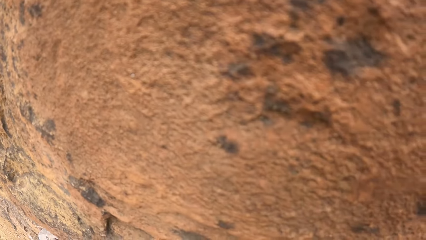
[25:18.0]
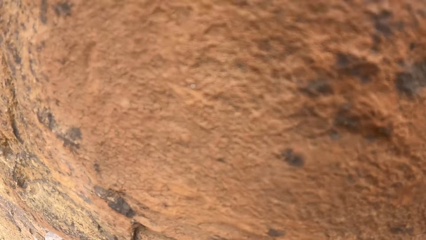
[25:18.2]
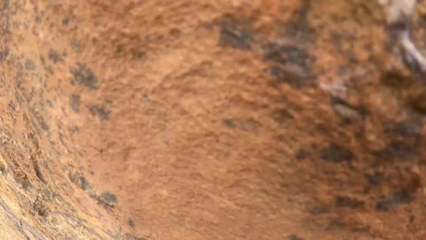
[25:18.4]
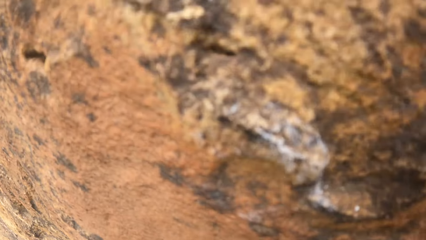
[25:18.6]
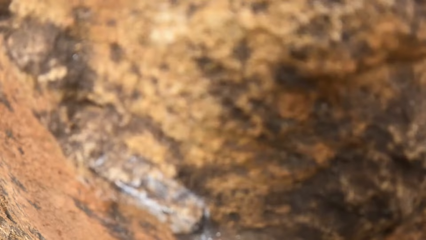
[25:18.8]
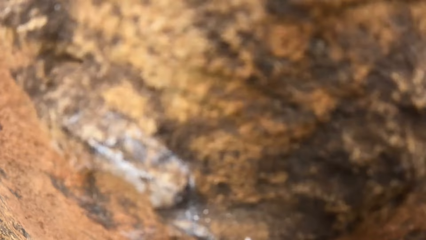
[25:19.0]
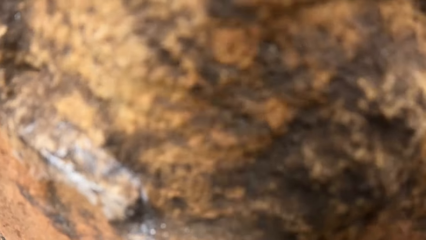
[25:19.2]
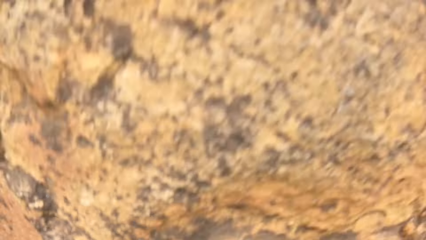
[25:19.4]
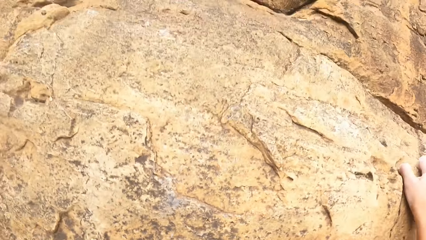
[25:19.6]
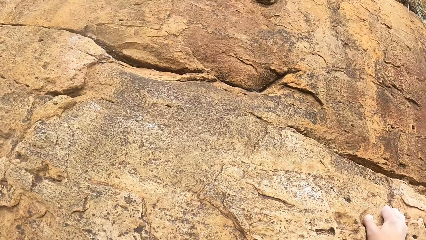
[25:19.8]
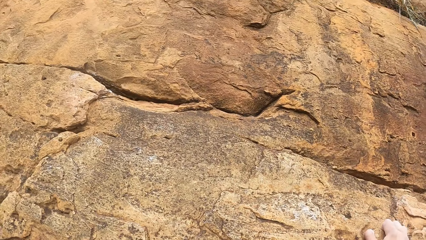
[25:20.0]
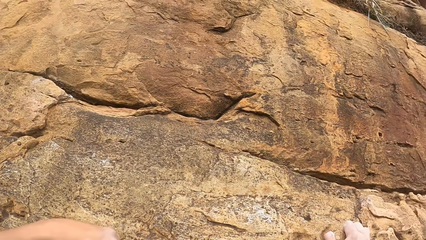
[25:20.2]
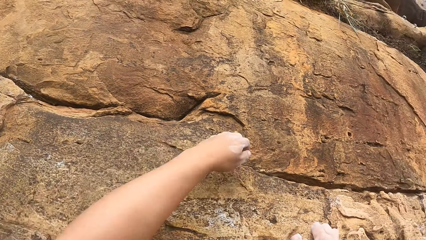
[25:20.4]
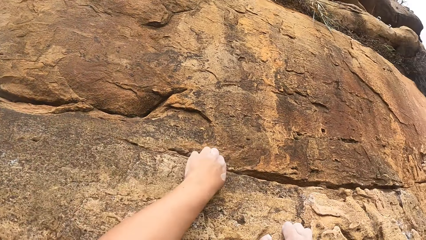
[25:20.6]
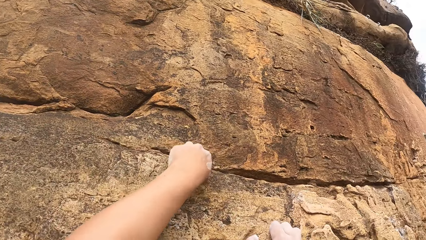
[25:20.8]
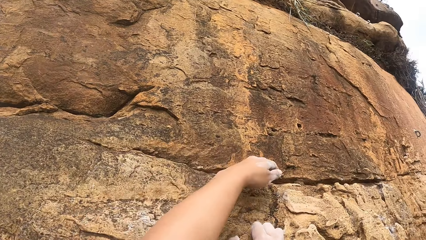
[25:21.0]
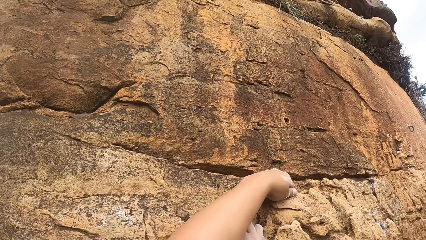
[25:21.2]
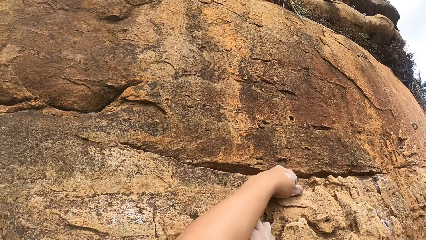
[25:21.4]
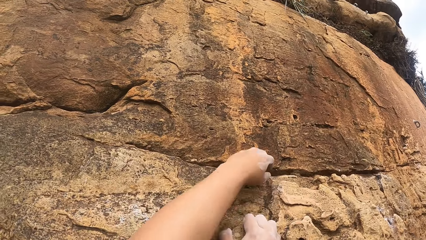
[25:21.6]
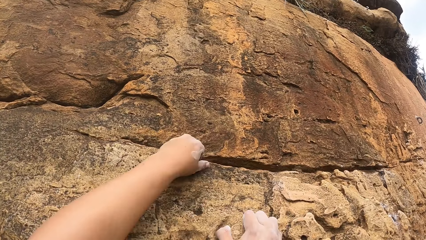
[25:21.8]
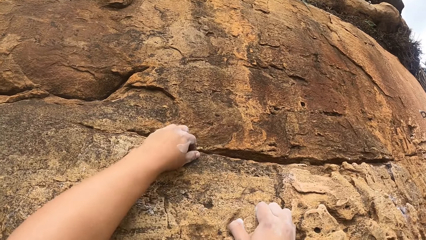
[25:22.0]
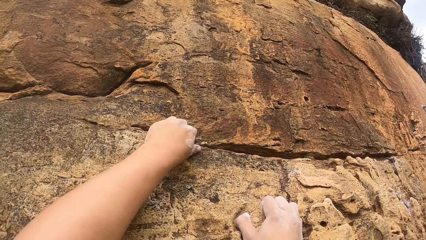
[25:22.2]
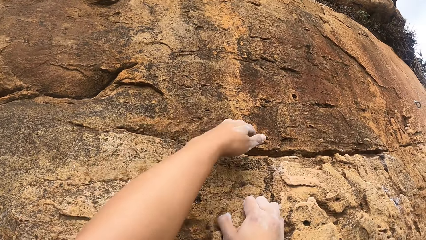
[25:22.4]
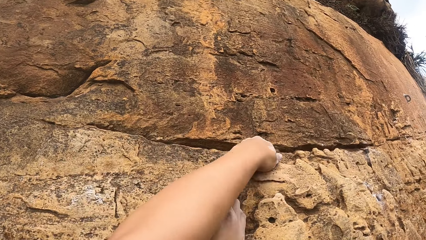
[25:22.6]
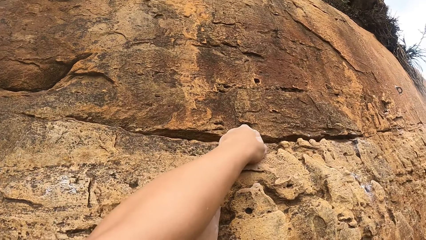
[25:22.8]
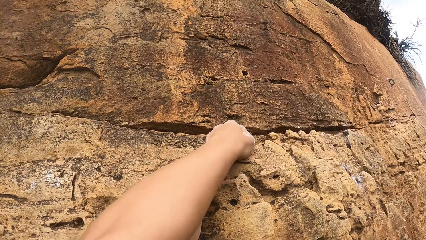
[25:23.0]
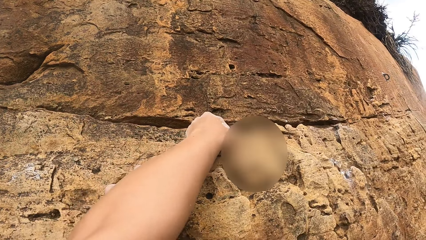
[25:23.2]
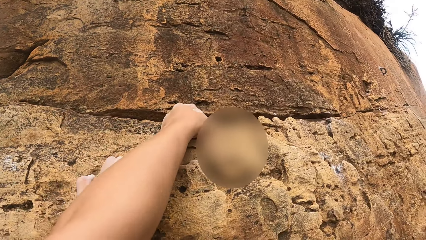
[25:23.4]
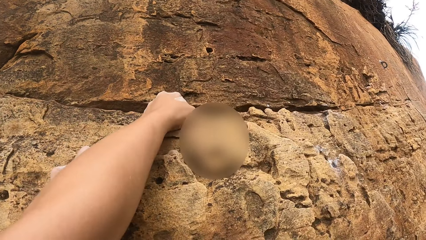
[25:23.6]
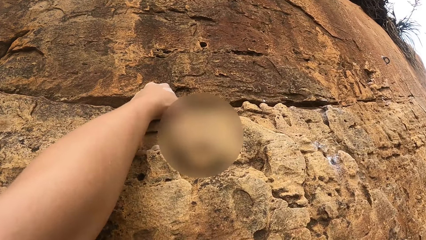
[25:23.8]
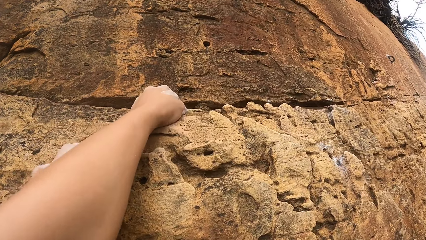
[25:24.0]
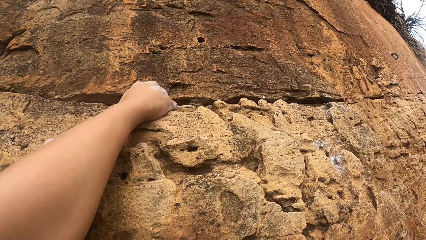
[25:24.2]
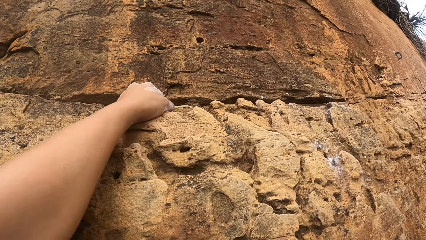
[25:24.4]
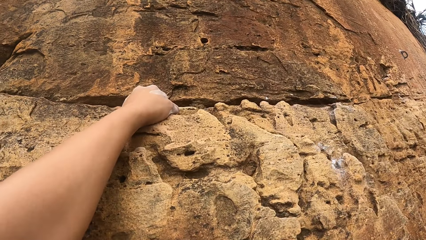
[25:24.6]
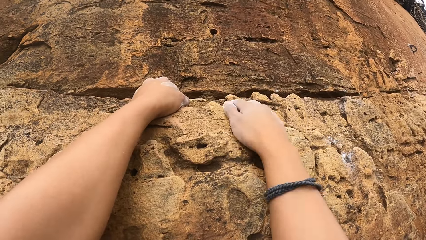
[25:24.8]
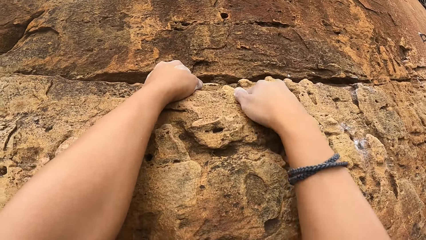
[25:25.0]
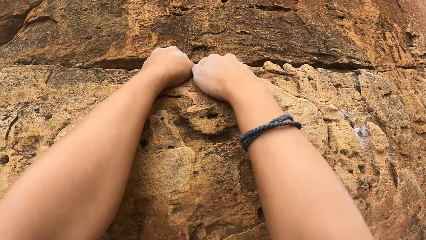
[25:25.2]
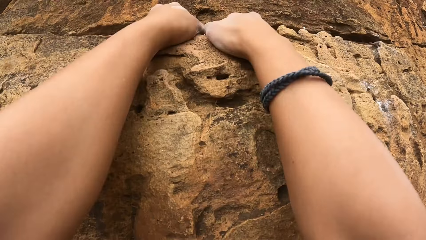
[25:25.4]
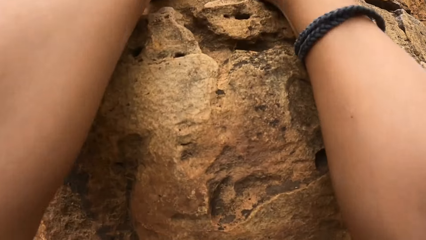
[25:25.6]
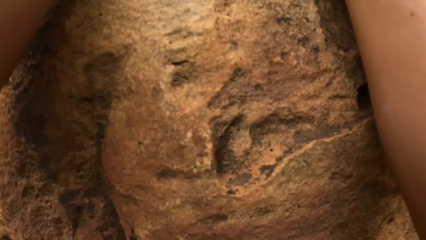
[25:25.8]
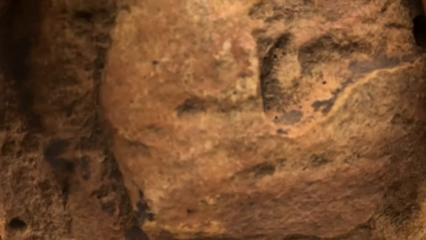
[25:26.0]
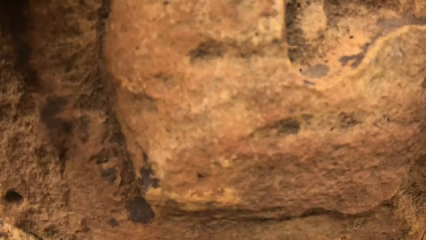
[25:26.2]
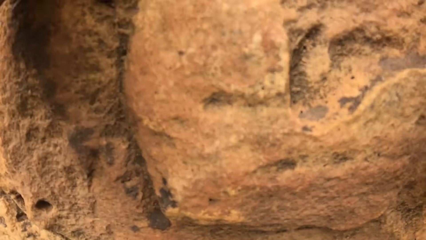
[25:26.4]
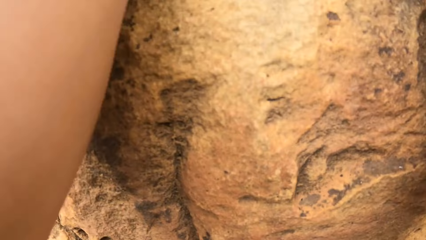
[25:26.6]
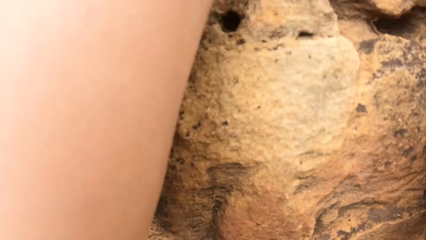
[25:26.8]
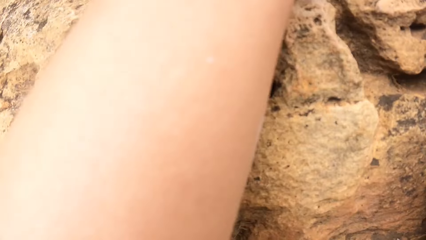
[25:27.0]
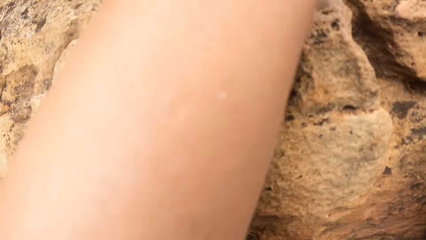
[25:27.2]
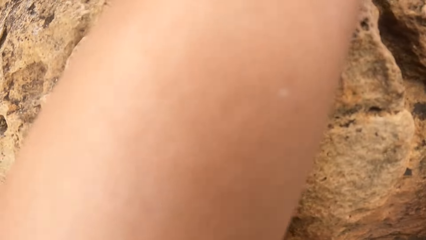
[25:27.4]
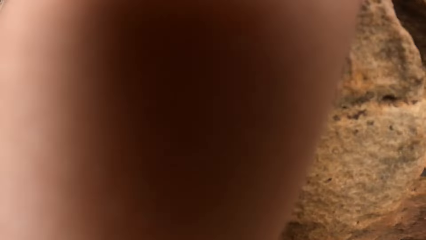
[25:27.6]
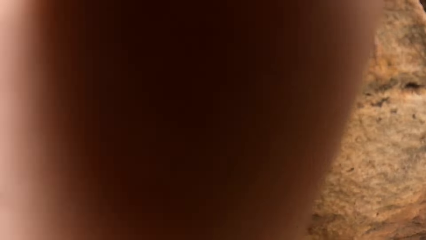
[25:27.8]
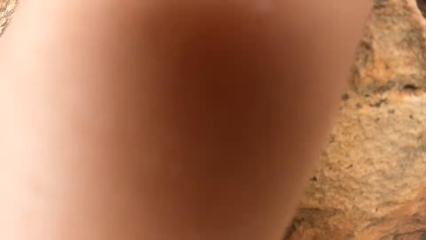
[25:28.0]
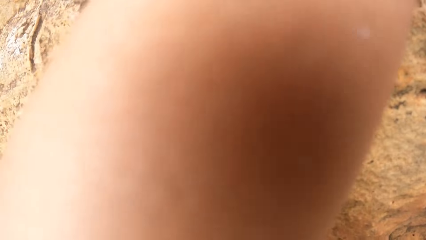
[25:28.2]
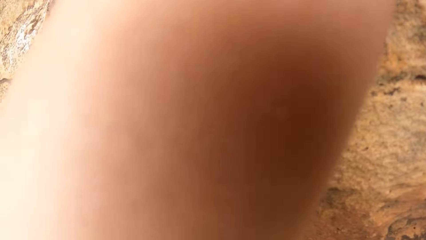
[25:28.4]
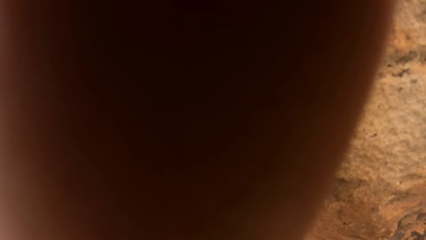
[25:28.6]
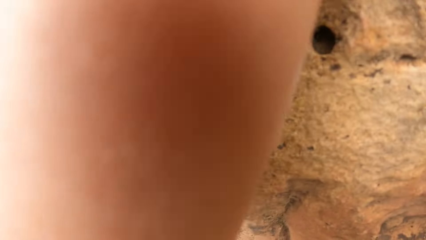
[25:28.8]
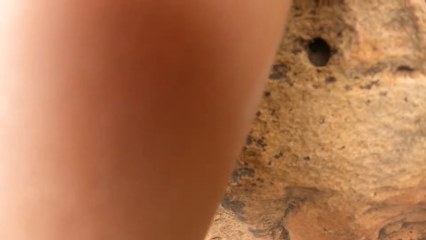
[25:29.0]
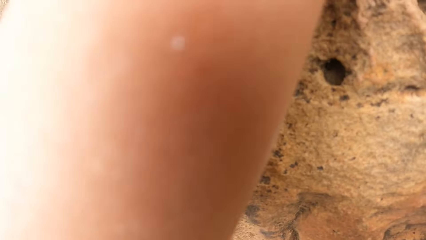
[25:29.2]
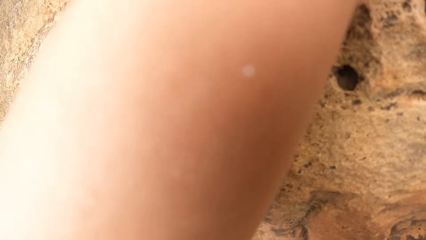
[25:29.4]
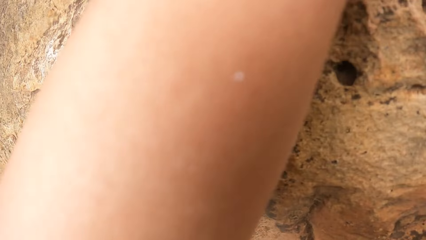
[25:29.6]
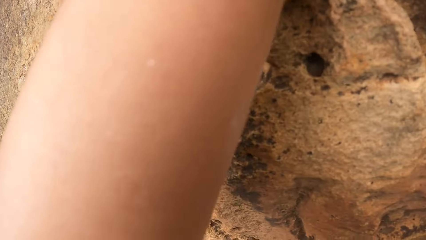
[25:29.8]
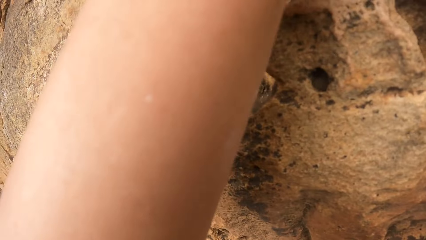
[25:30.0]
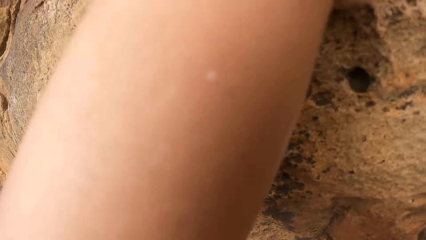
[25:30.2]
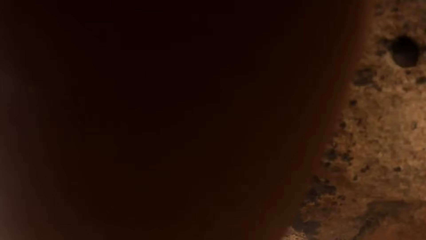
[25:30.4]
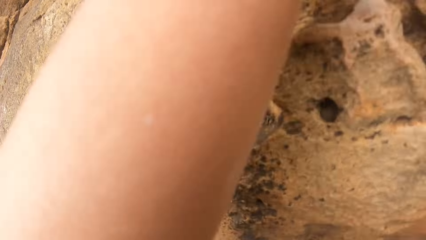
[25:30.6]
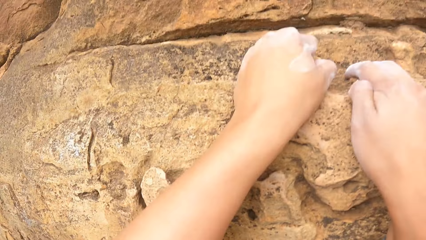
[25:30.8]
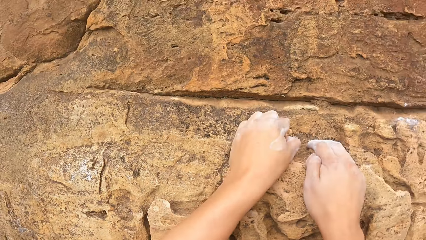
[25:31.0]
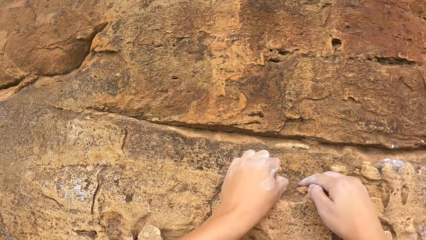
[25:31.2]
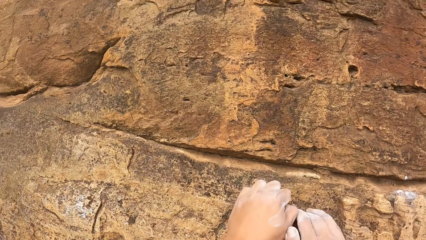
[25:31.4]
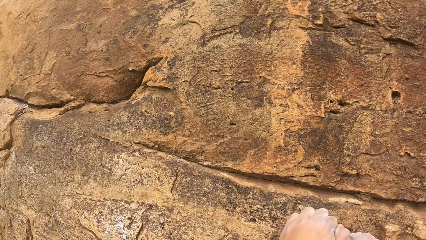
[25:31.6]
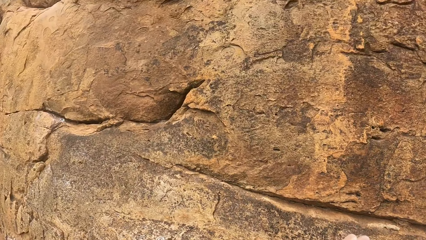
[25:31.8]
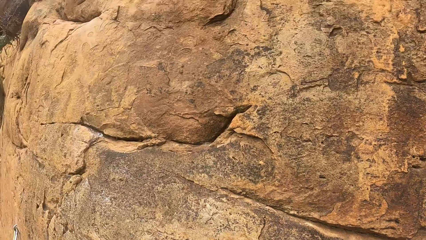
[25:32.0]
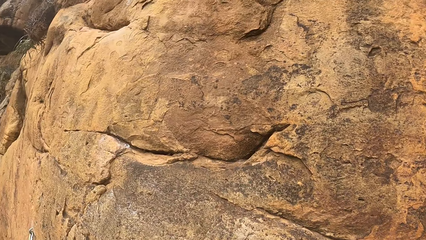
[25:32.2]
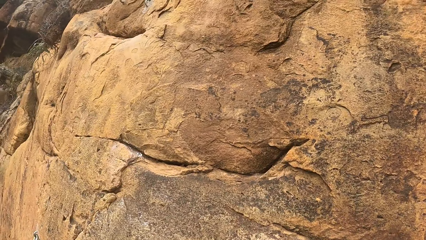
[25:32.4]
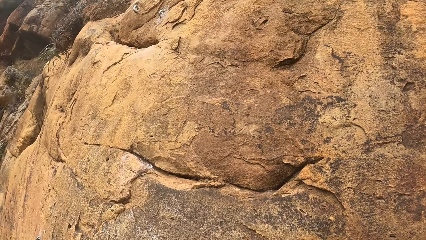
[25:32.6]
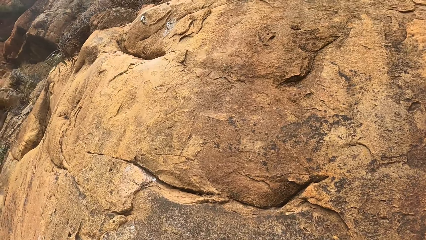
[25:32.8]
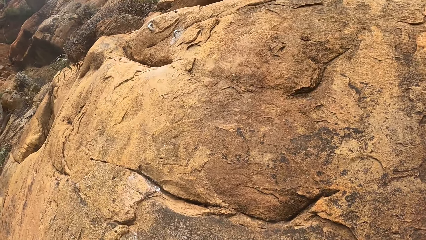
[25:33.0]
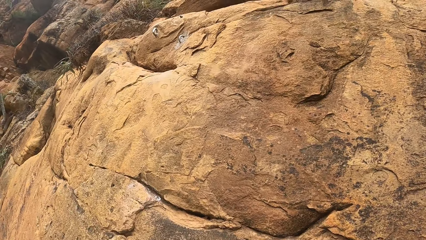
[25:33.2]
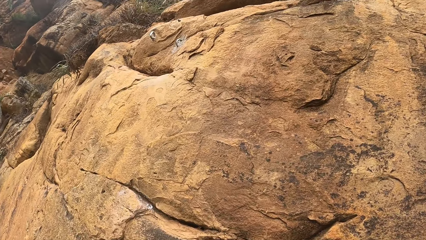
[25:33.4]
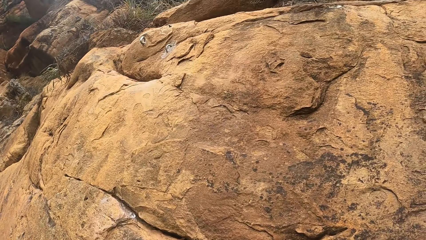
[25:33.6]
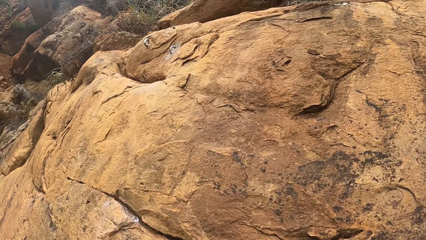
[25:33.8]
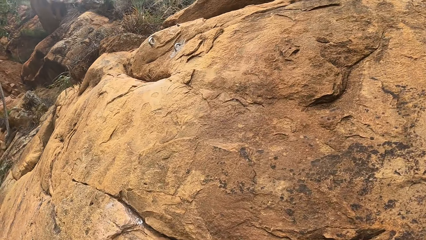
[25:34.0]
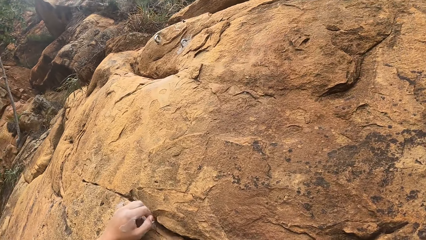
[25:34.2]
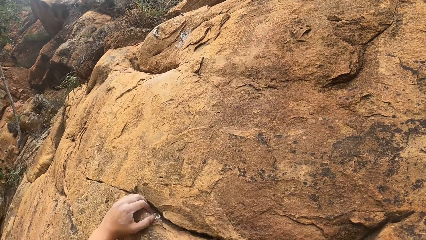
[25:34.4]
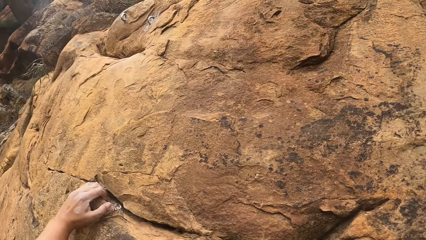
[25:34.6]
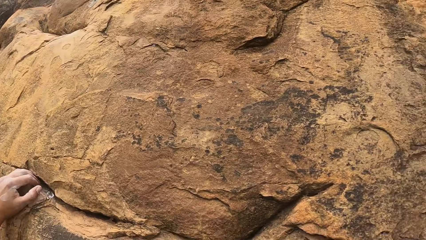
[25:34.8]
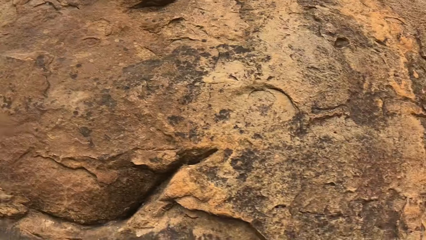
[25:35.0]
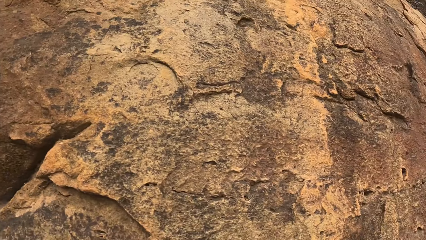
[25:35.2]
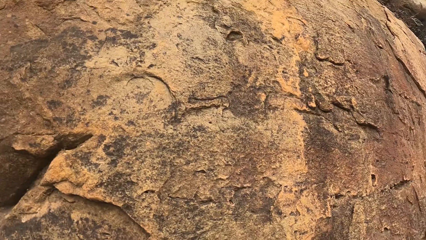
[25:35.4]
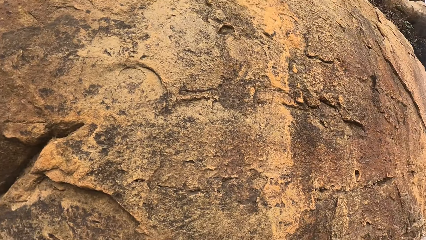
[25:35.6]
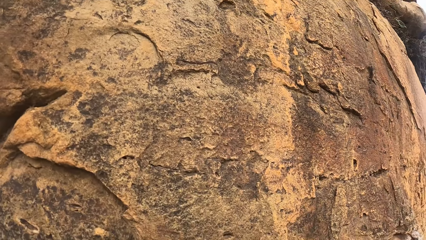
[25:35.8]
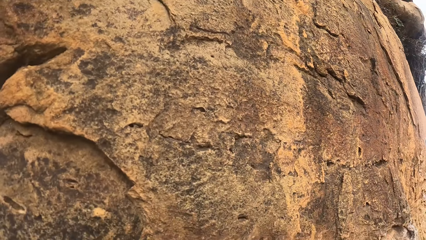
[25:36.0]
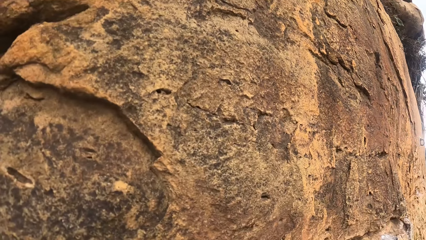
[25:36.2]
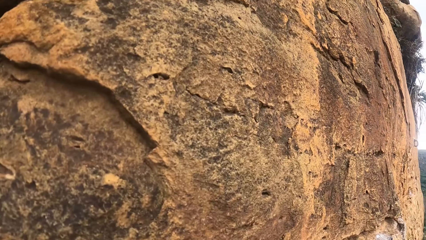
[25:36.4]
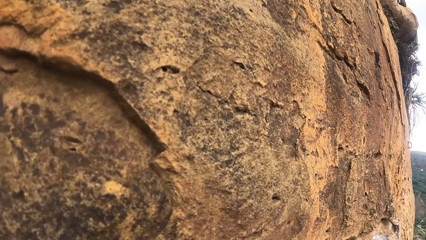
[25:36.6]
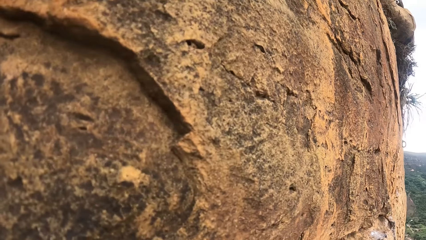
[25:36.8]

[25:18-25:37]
The camera wearer adjusts hands on the rock. They look around. They hold the rock. They look around.
